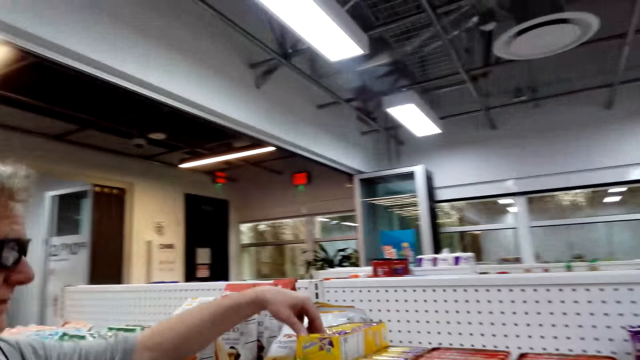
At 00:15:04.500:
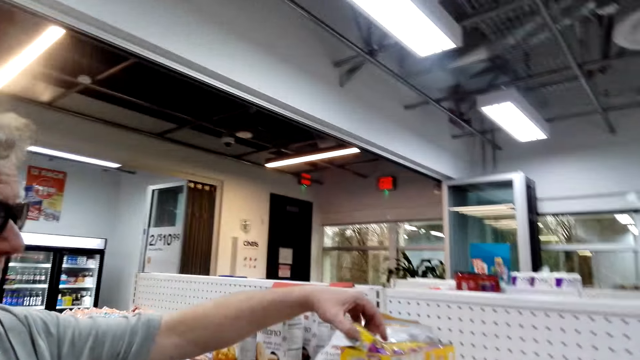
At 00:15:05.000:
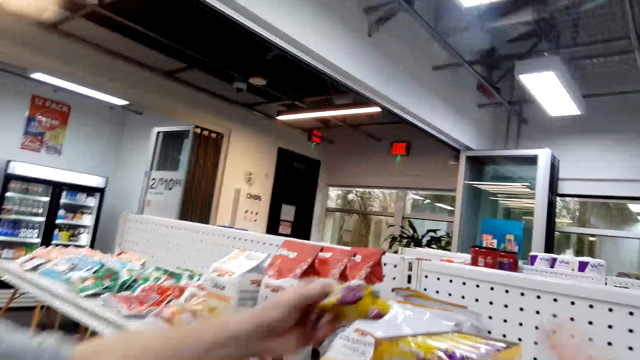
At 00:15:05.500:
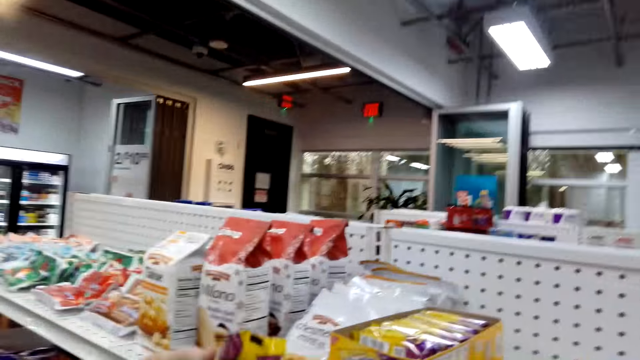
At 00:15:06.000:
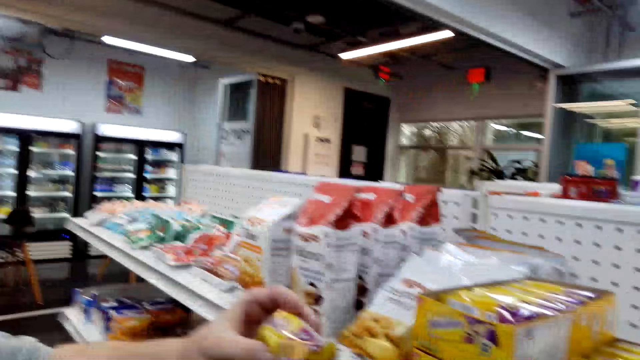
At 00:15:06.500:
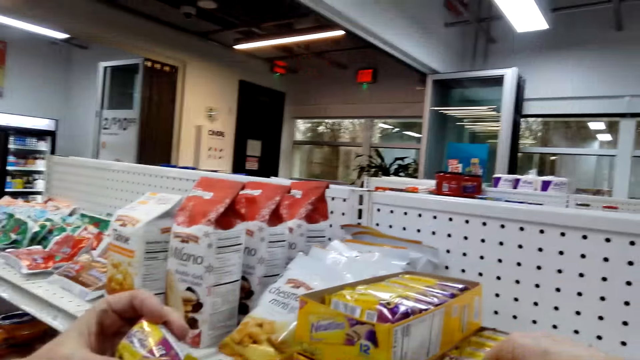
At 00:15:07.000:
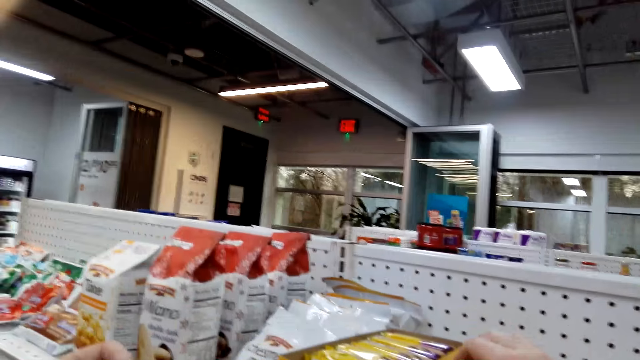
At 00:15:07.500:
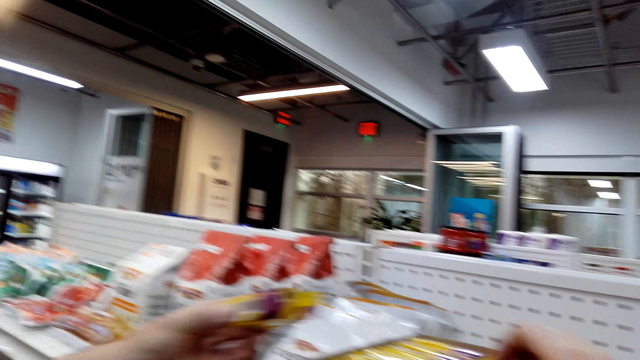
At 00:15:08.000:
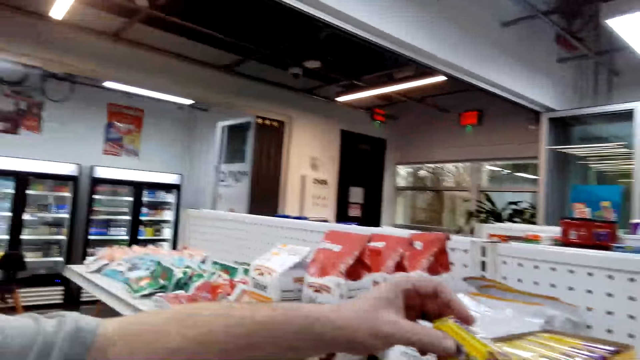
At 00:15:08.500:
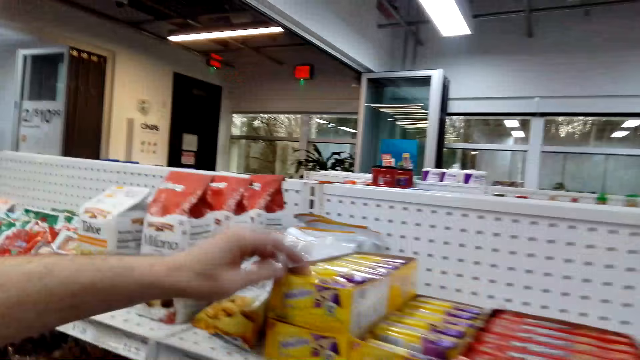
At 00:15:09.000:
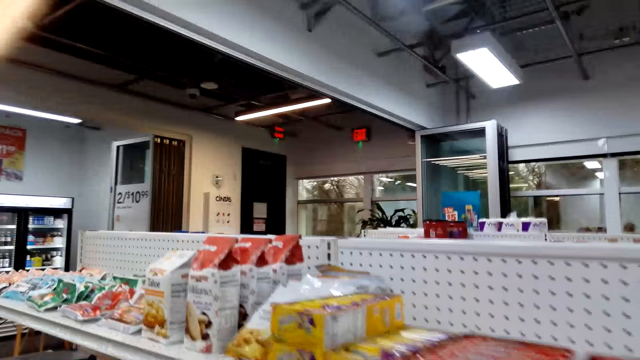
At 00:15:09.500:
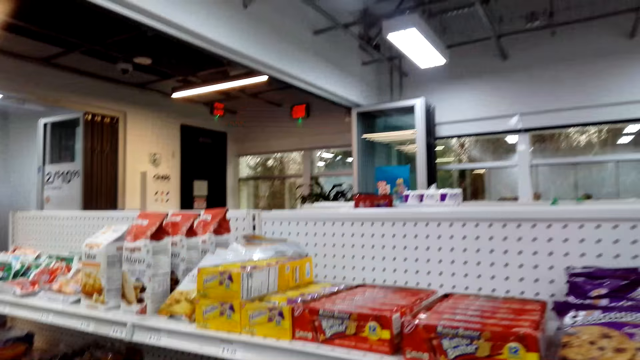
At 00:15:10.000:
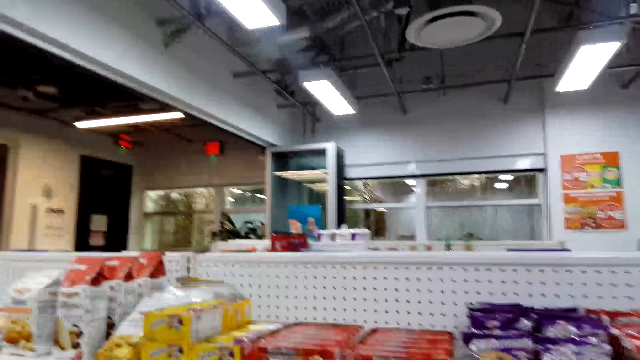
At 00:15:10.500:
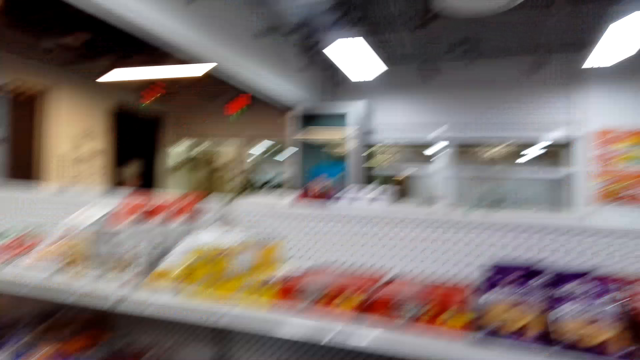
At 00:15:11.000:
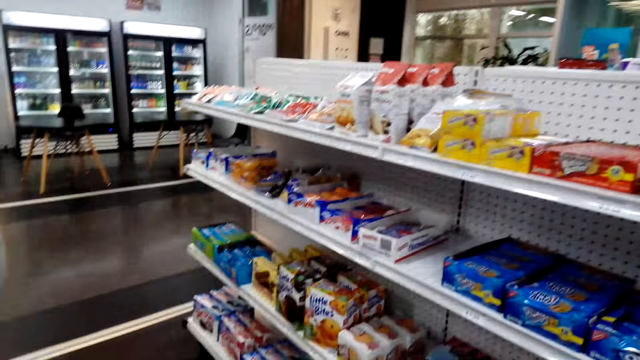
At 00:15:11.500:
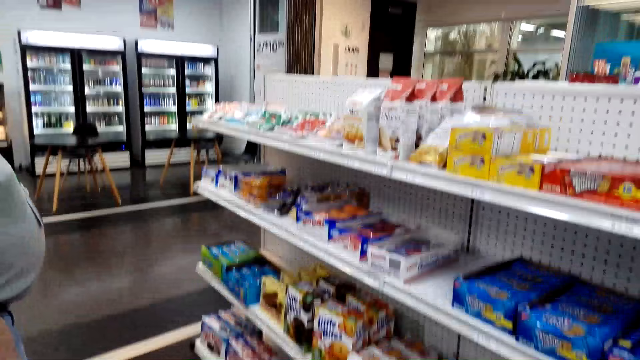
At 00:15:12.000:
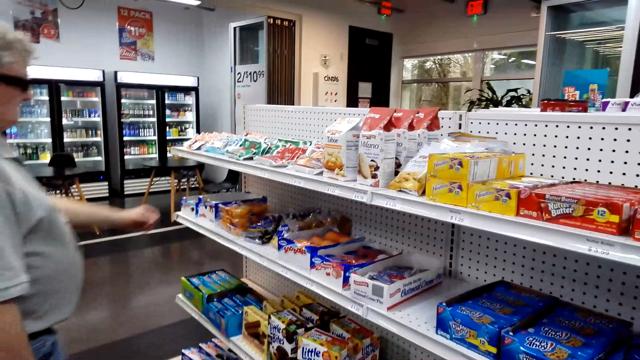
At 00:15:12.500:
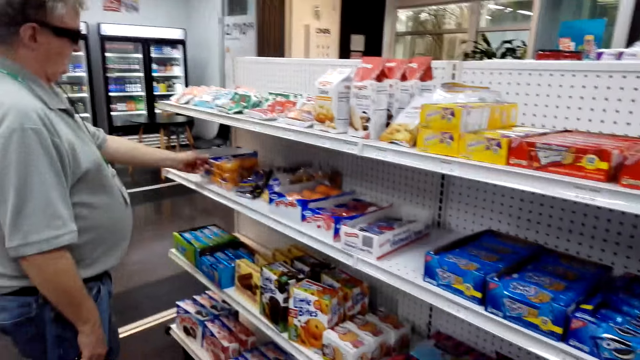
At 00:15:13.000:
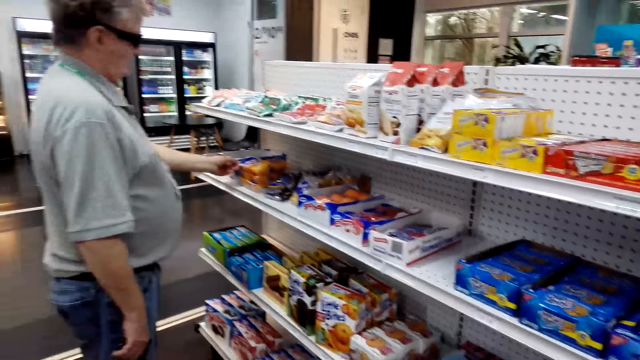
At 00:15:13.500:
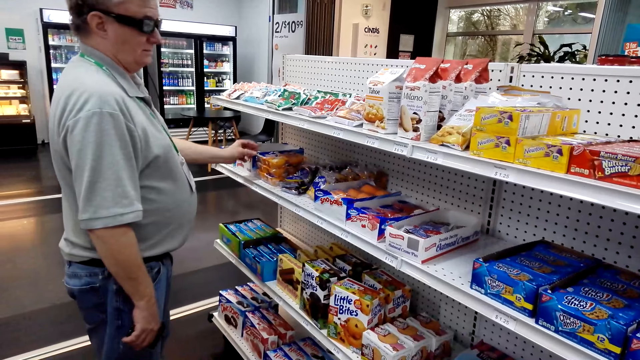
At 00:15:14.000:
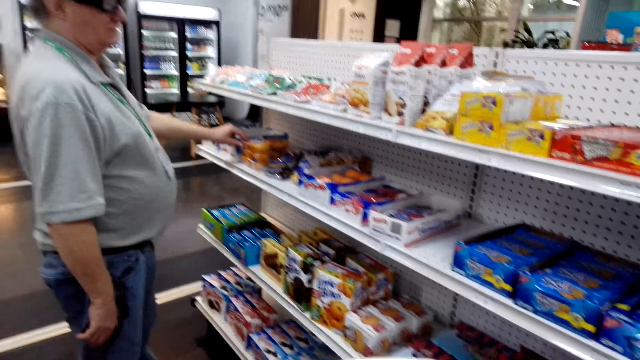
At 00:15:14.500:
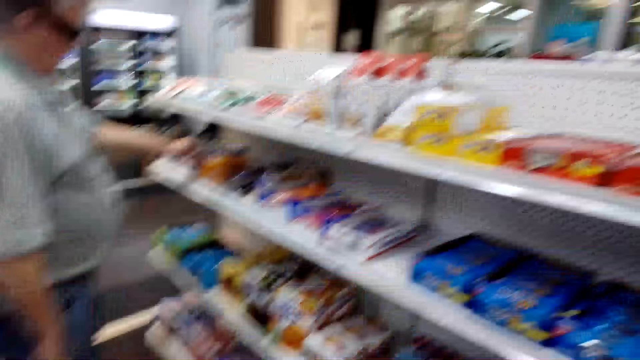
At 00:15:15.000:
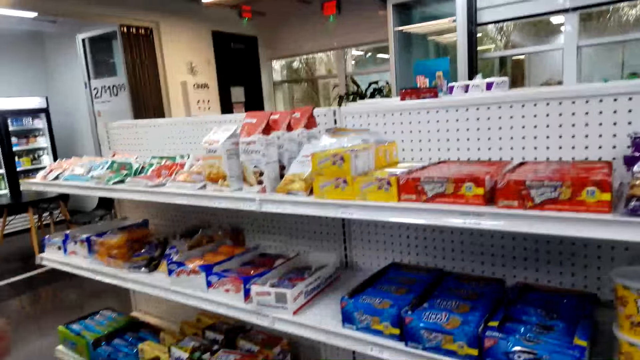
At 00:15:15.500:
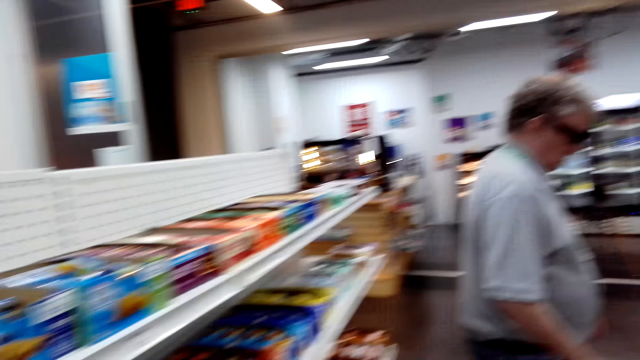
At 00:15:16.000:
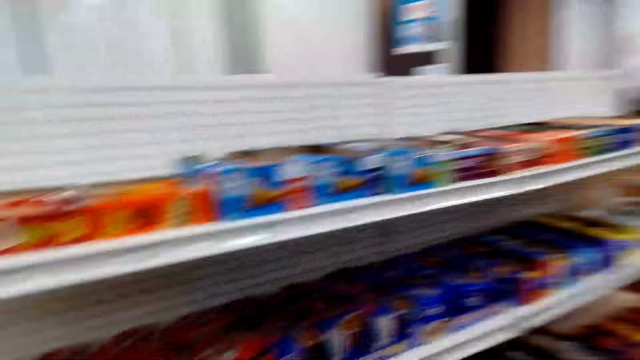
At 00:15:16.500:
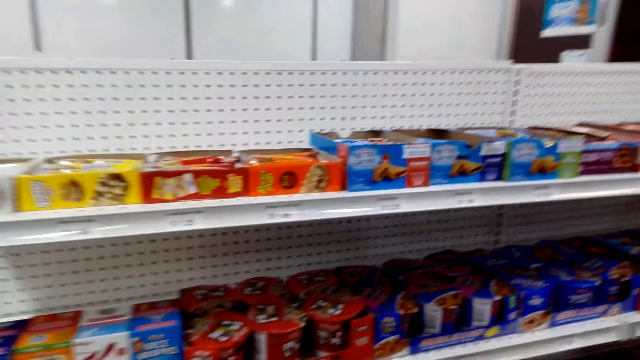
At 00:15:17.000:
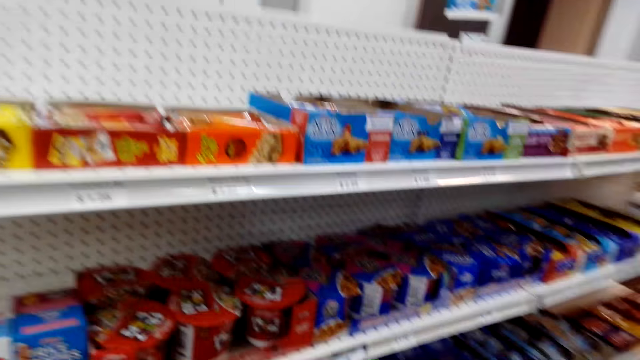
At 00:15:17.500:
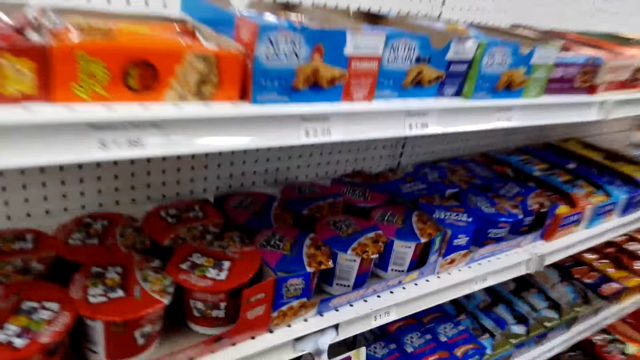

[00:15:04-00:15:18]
A man holds something. The camera wearer converses with the man. The man drops something. The man holds something.

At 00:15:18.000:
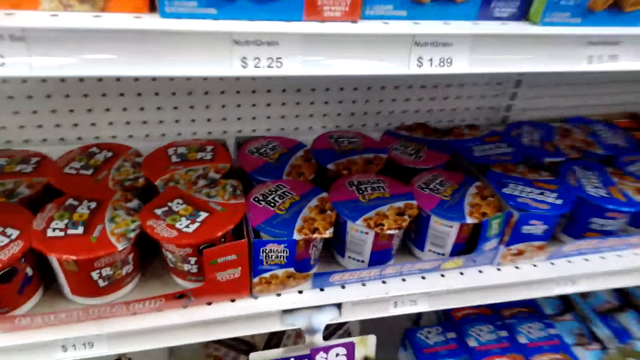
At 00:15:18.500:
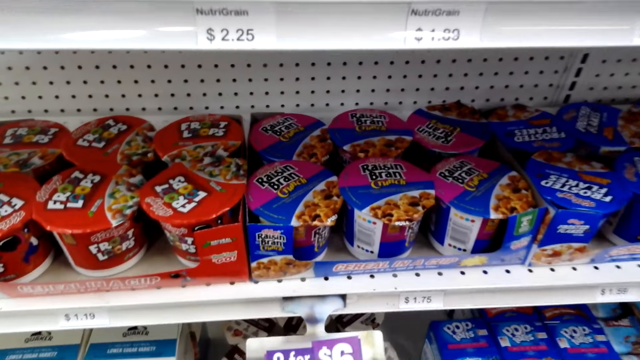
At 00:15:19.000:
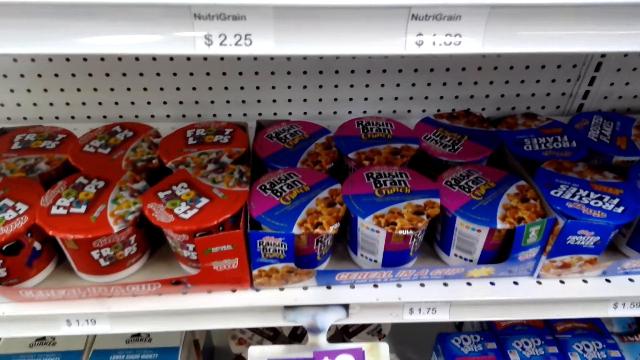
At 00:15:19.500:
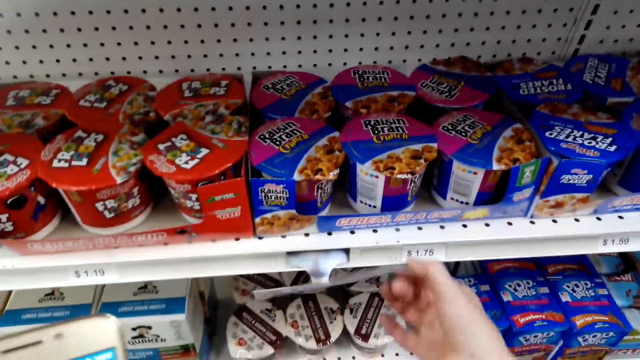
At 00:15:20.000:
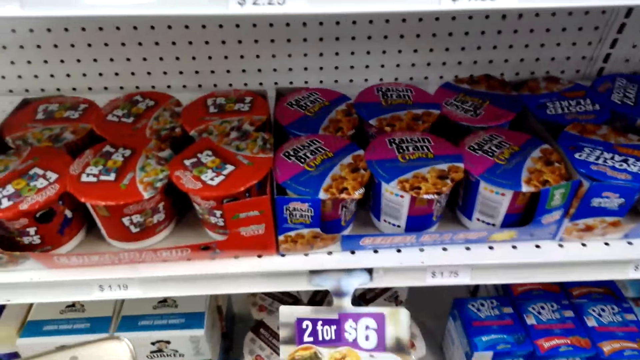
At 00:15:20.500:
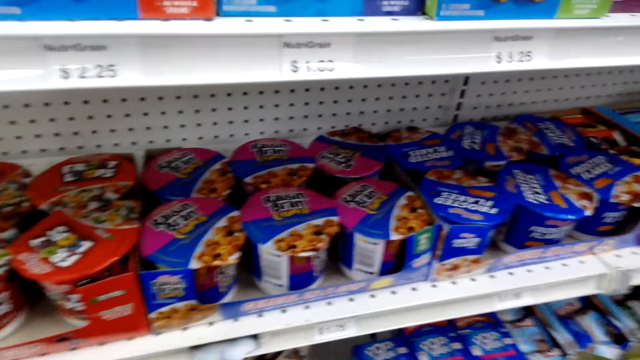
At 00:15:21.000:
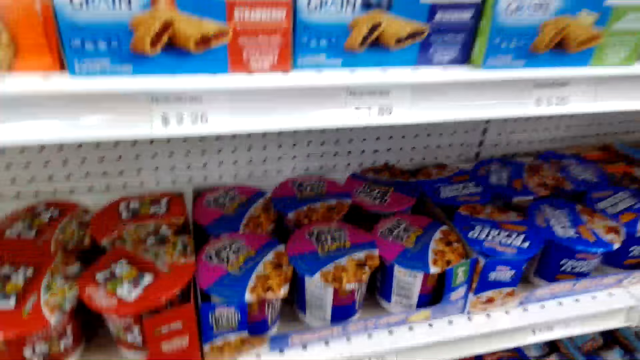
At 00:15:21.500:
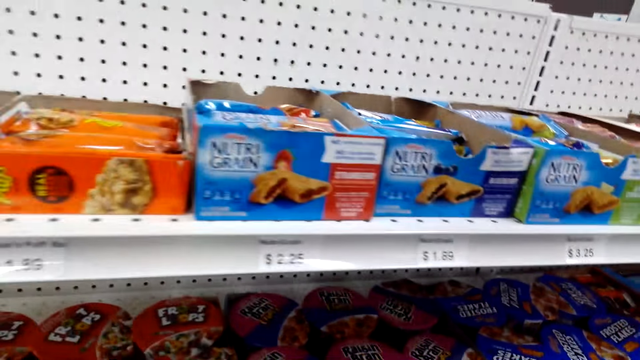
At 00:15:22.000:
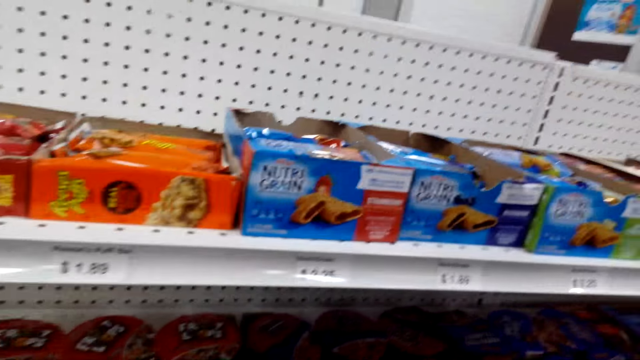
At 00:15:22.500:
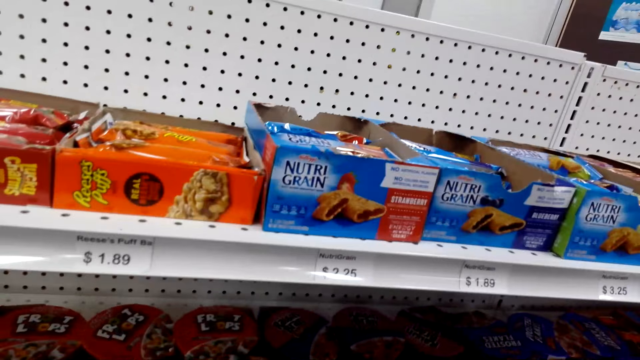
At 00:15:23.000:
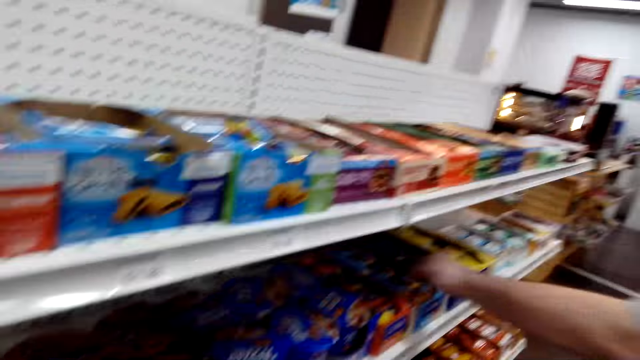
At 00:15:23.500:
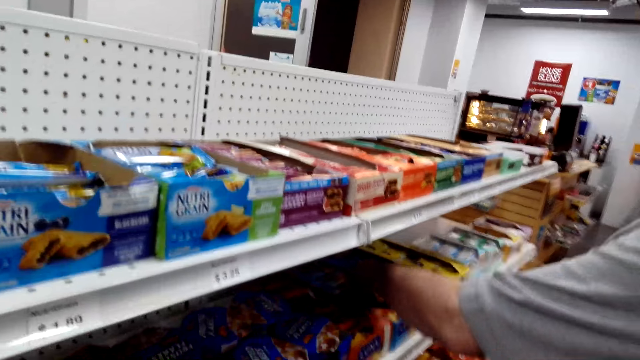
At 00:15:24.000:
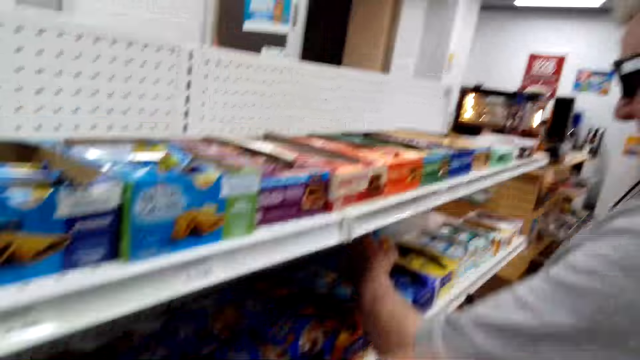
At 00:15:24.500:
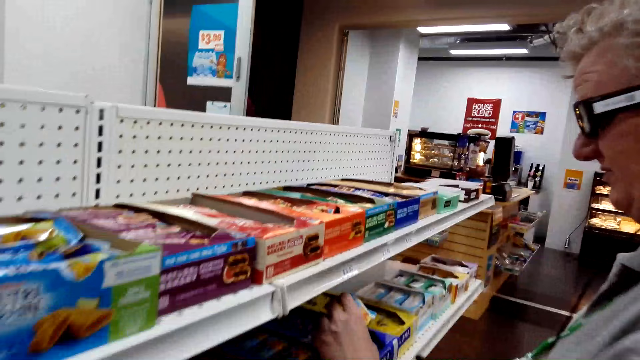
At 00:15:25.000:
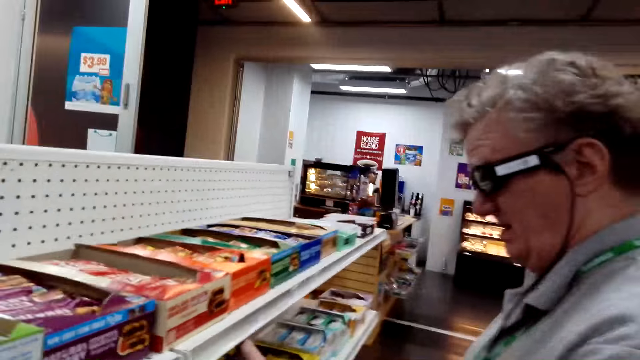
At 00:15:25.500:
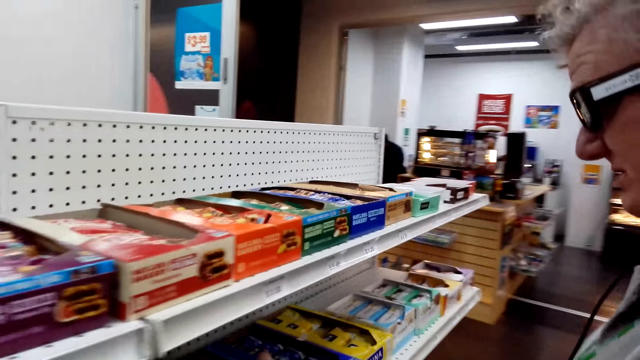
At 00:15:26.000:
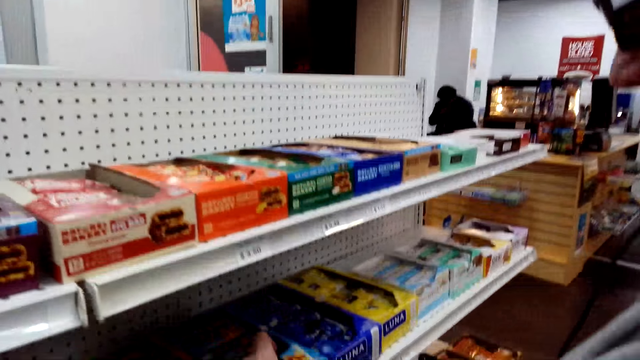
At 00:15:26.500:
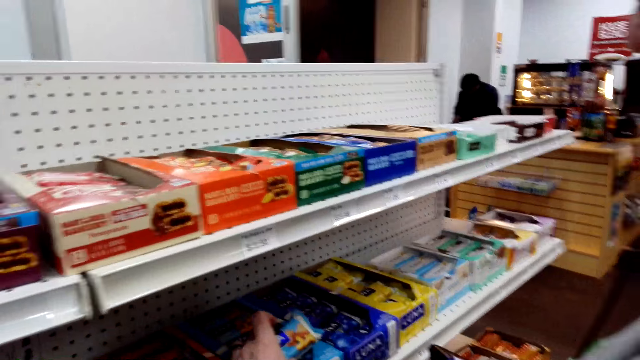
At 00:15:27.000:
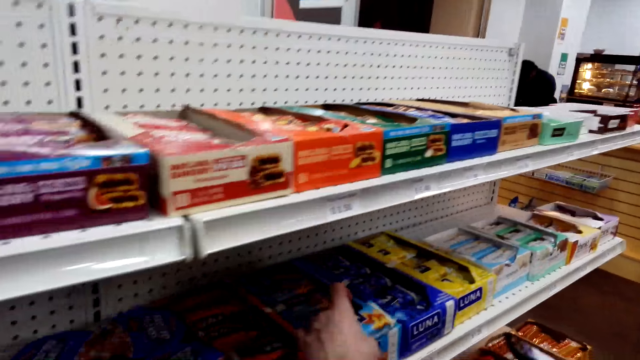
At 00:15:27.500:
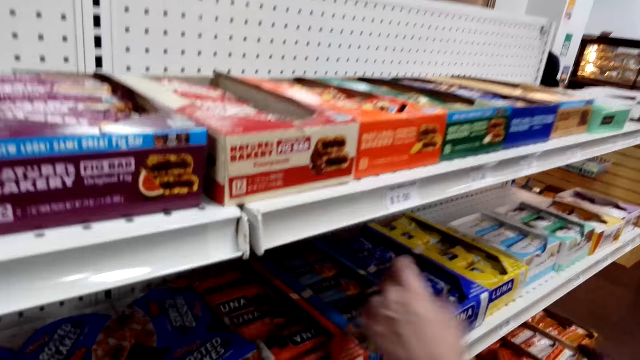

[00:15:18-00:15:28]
The camera wearer holds the tag. A man picks luna.
